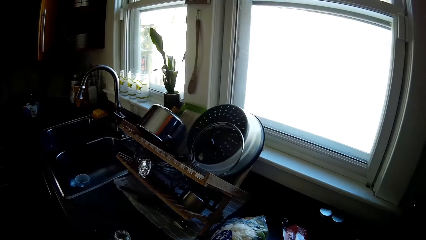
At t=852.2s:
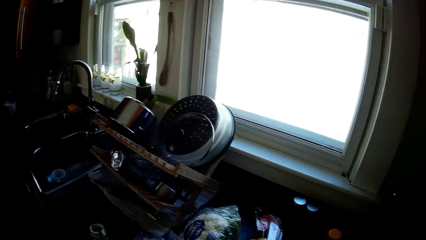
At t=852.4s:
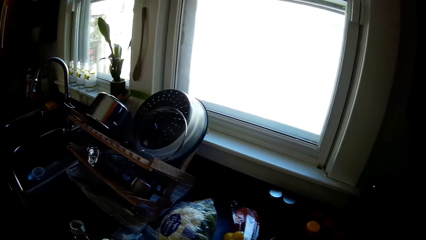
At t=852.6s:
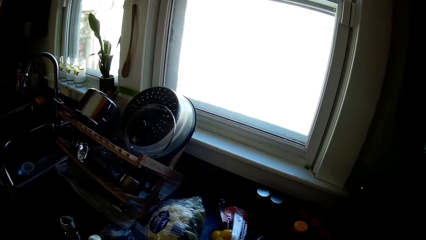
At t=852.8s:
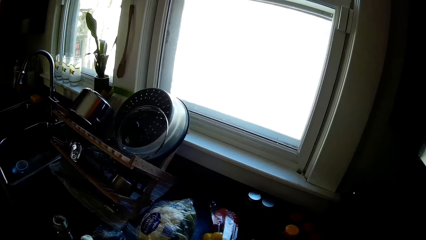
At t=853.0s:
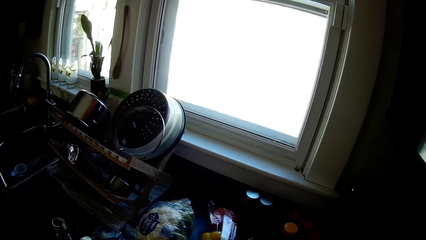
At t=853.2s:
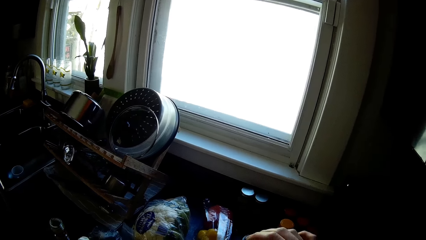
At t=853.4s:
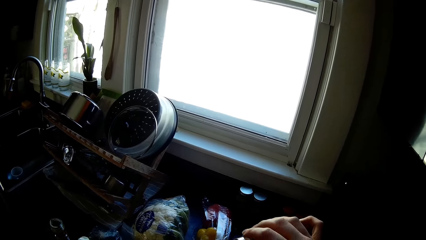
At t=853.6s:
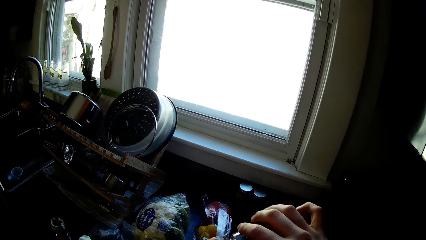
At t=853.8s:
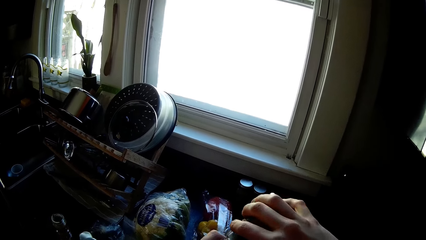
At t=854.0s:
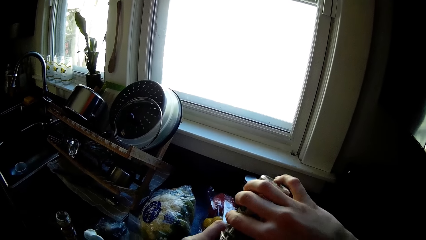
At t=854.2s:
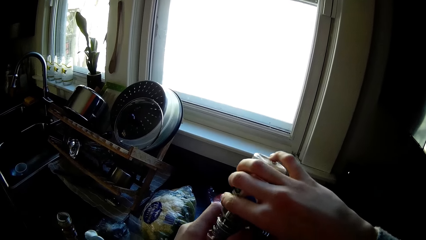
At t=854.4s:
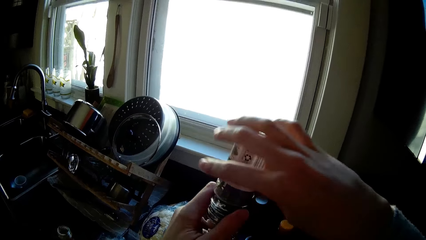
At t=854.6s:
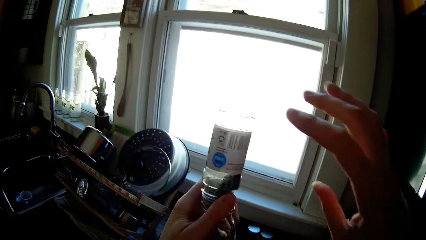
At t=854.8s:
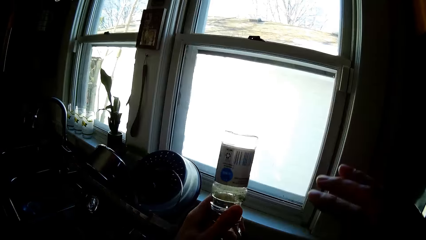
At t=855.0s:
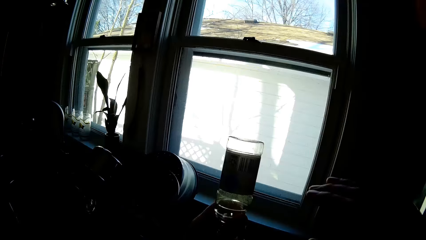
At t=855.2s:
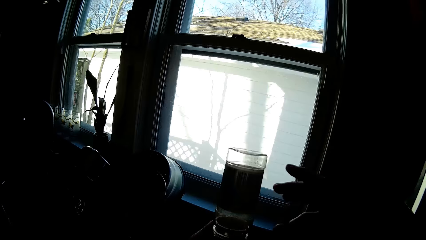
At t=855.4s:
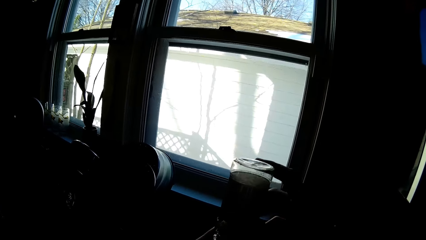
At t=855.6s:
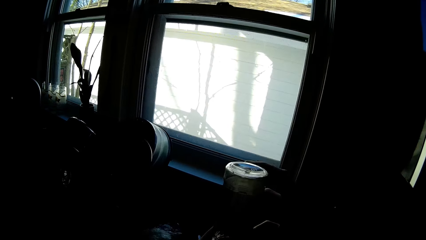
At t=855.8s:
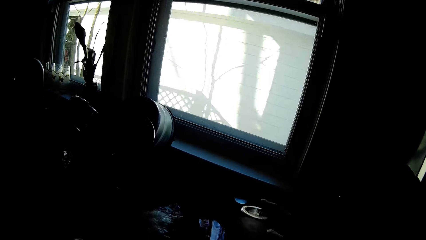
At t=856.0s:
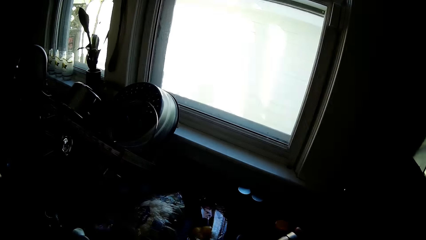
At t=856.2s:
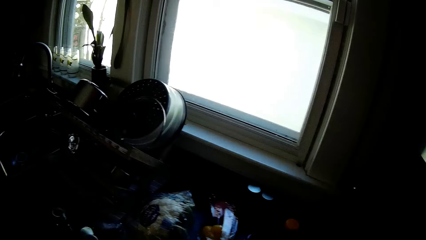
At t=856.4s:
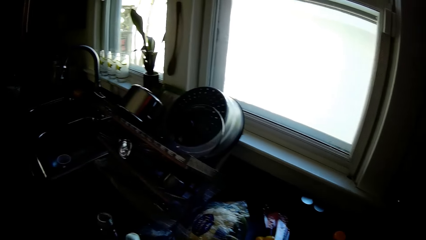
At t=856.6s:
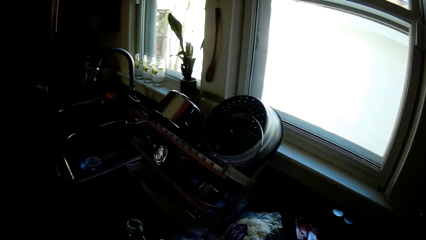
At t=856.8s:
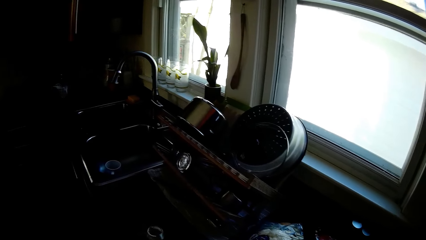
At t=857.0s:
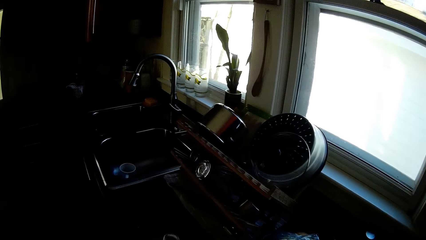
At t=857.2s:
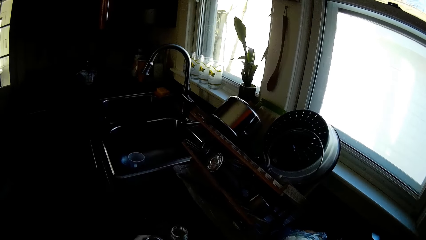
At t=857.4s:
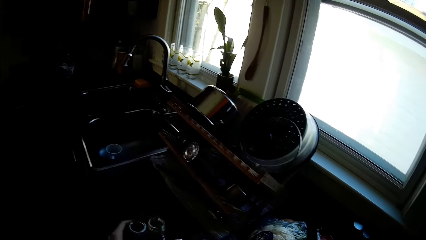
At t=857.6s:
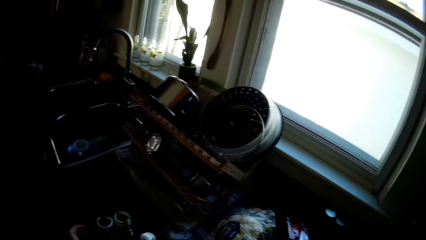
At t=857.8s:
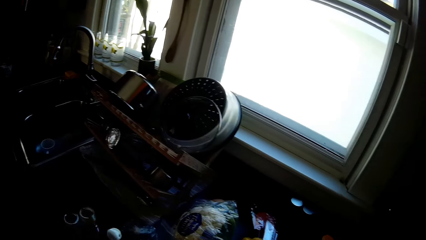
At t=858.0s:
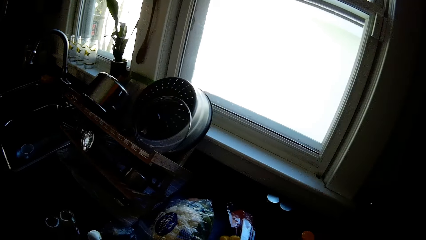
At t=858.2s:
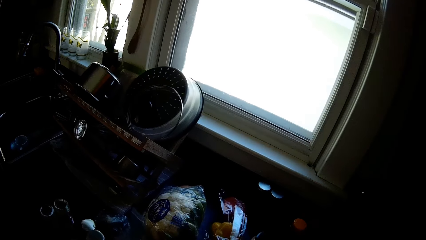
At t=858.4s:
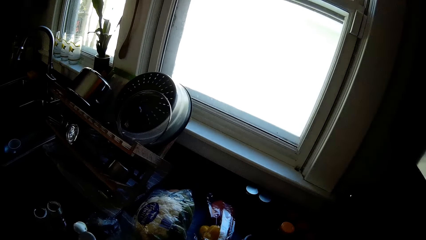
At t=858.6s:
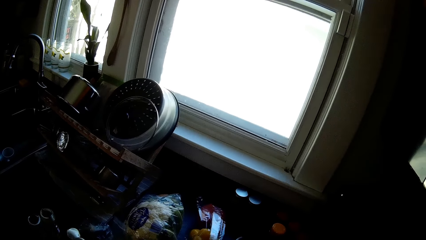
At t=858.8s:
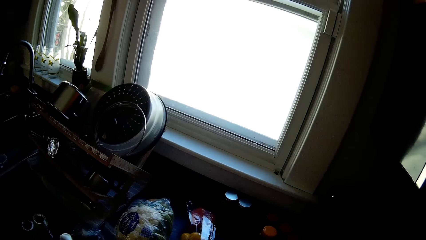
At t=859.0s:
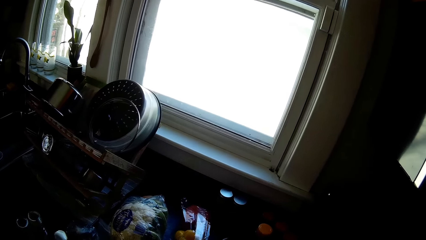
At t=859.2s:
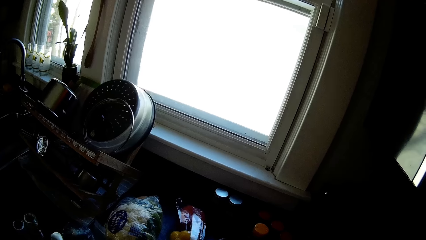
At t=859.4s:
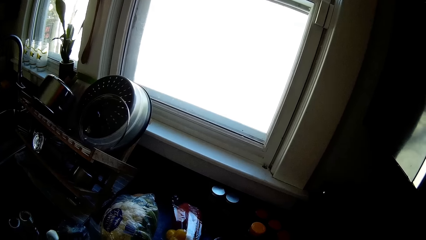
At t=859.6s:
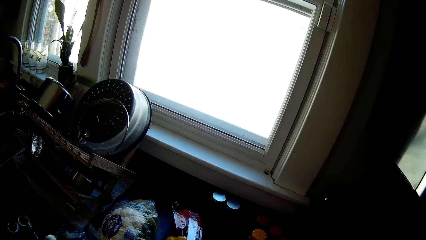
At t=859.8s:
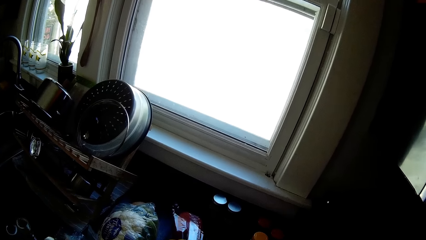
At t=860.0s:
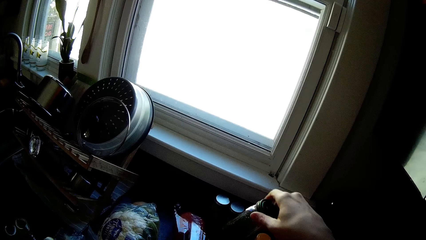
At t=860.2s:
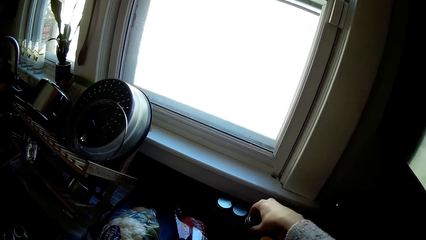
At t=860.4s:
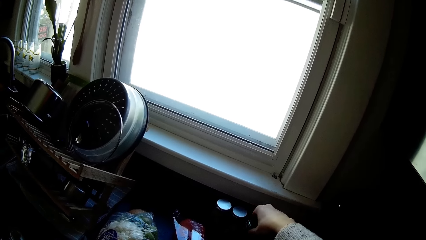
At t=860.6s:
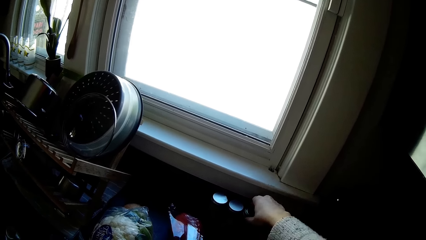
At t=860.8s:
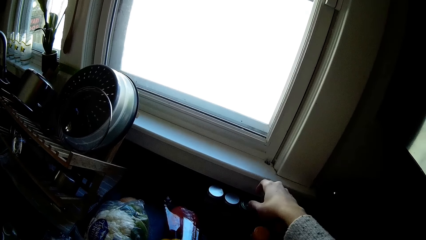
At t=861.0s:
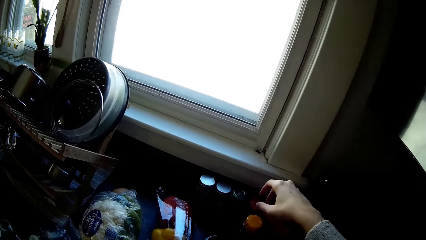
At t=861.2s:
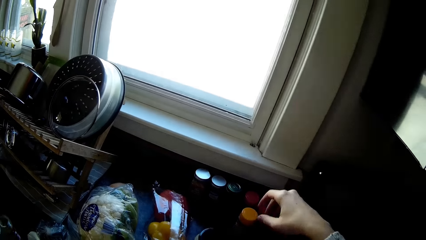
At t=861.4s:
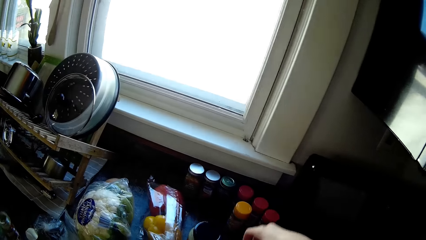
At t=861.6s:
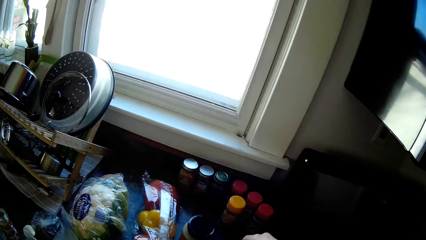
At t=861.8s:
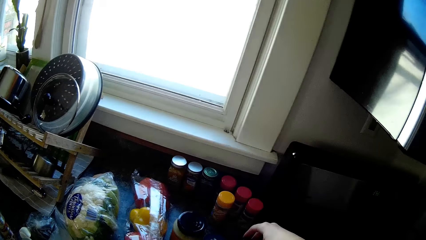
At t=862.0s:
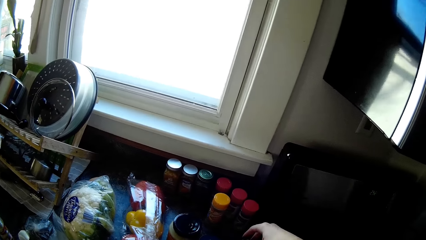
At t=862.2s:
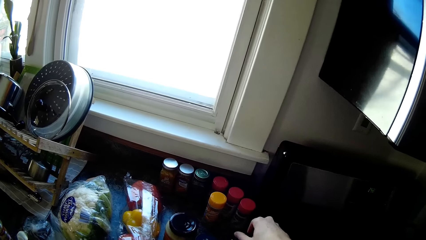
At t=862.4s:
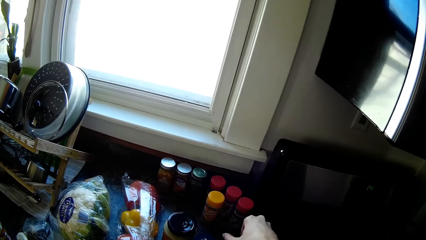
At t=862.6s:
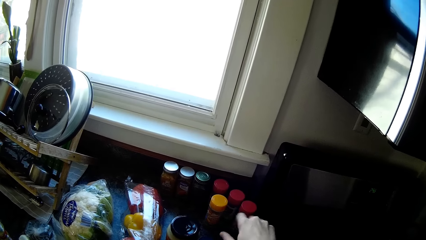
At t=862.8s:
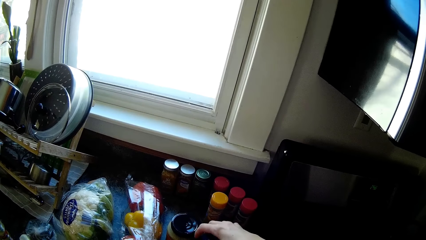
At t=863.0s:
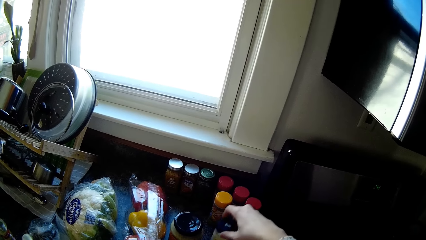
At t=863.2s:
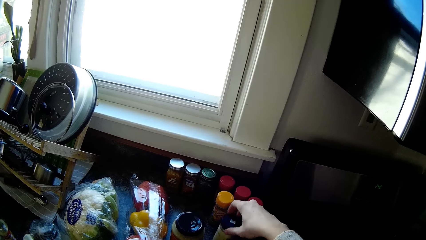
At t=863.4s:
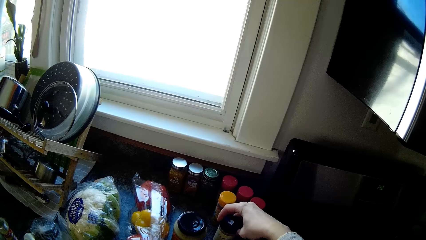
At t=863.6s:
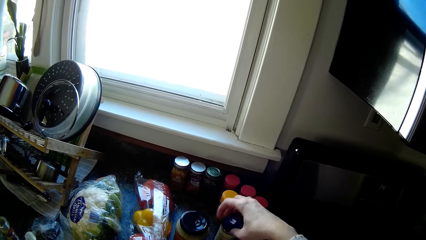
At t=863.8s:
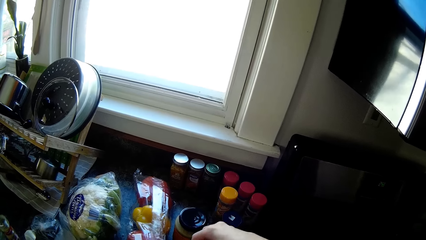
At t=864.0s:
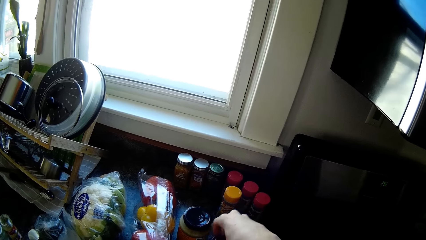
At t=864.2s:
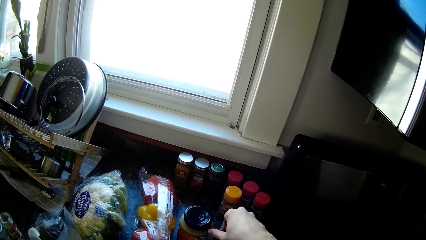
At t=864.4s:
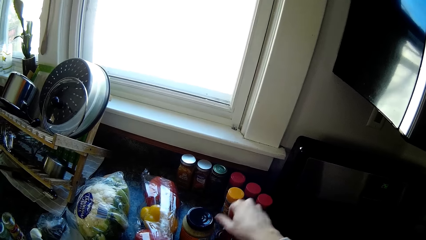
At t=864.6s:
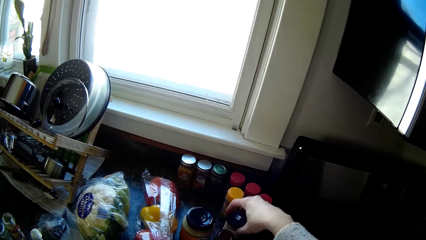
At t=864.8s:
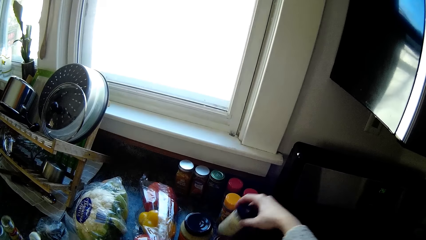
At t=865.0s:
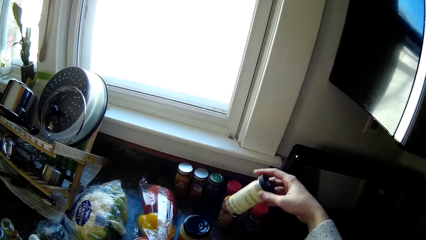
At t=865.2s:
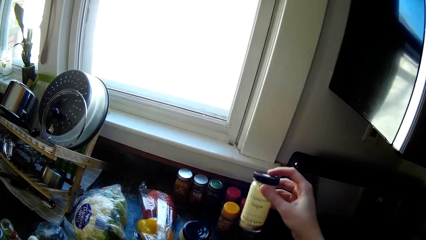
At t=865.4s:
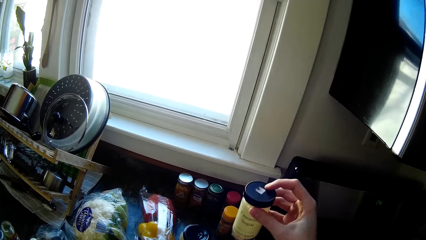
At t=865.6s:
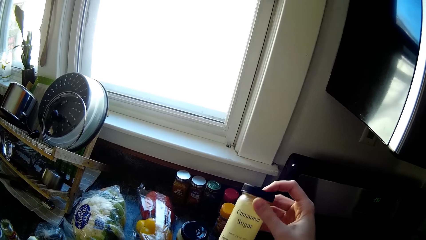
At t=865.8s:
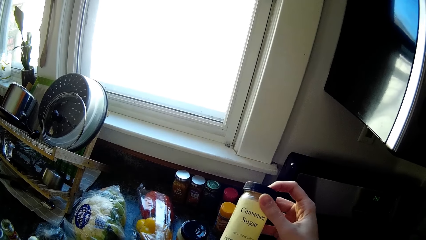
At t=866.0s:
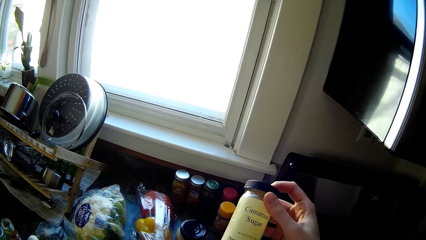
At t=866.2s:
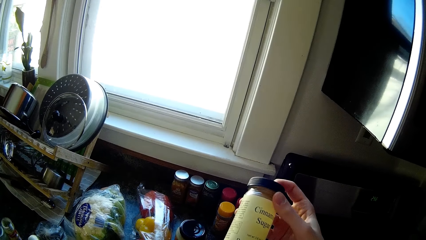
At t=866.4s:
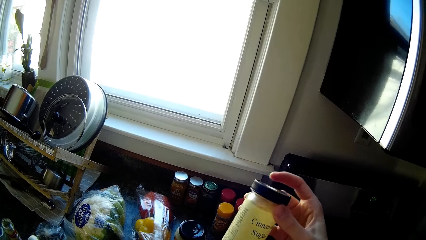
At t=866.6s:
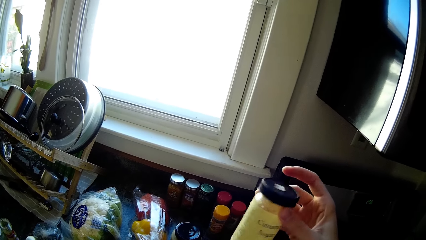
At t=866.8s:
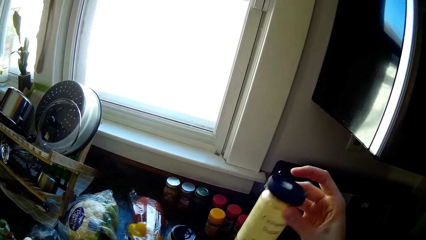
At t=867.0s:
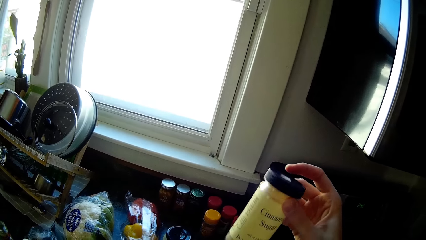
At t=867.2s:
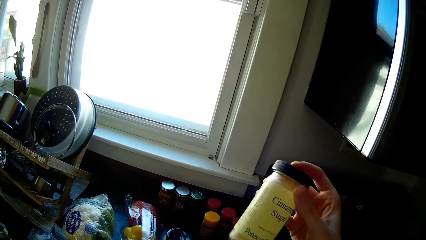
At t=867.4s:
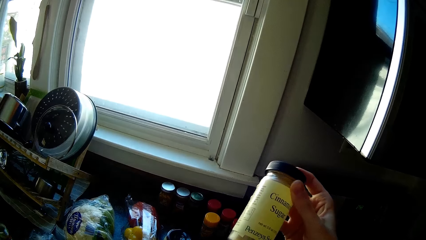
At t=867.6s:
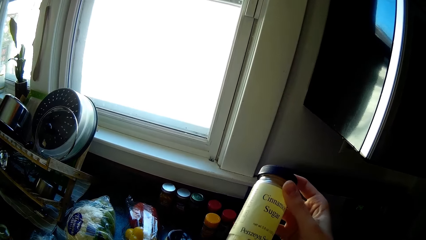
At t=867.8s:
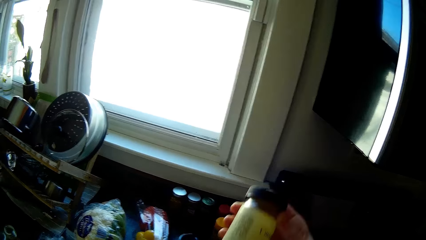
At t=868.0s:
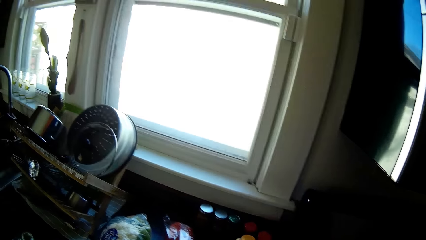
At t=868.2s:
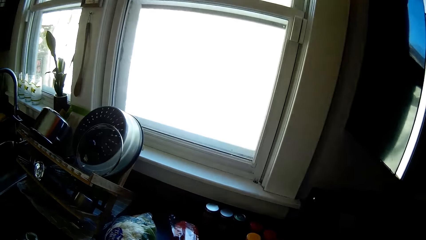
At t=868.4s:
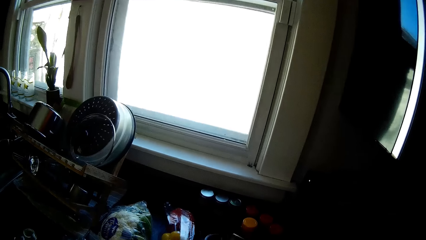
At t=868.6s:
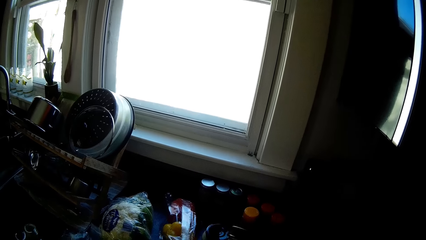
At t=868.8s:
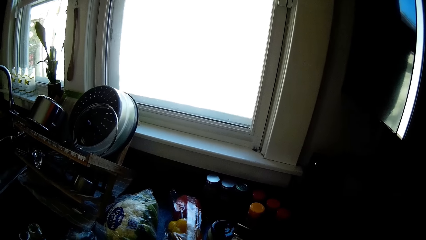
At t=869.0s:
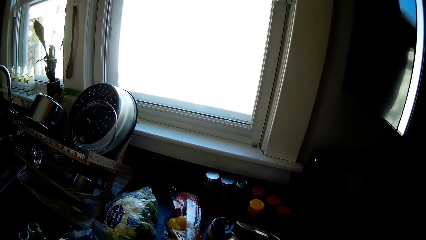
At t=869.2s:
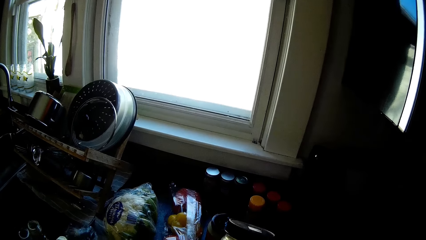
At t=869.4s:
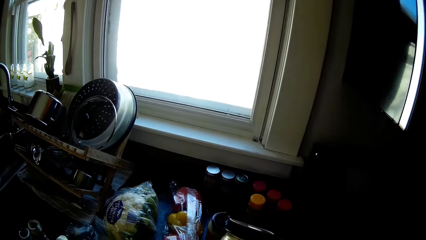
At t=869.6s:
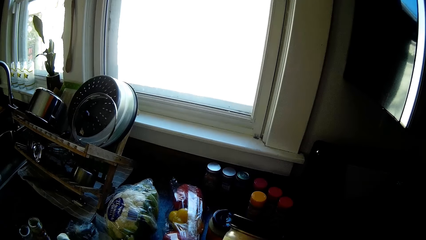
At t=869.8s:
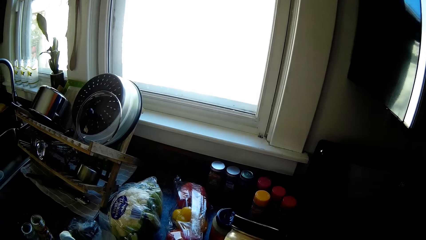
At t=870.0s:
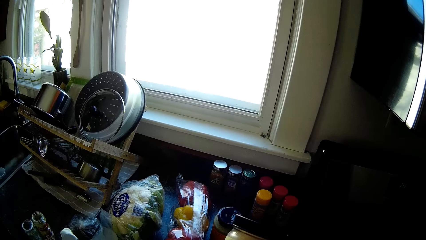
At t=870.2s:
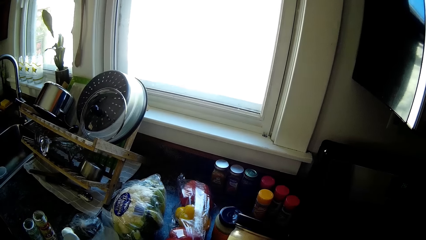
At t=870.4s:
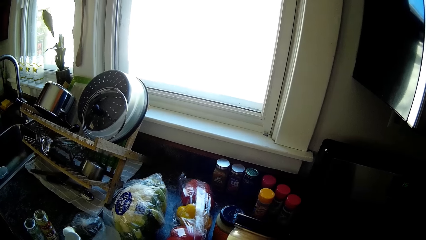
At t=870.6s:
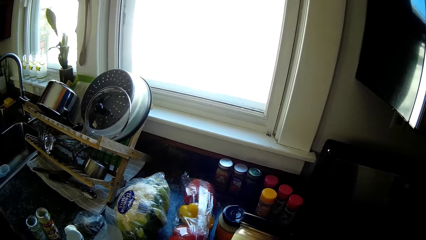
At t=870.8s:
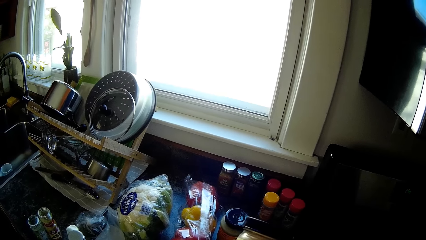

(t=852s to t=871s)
The camera wearer talks. She pours curry from the bottle in her right hand into the bottle in her left hand. She places the bottle on the countertop with her left hand. She places a bottle on the countertop with her right hand. She adjusts a bottle on the countertop with her right hand. She pushes containers. She adjusts the bottle on the countertop with her right hand again and again. She picks the bottle from the countertop with her right hand. She shakes the container.
